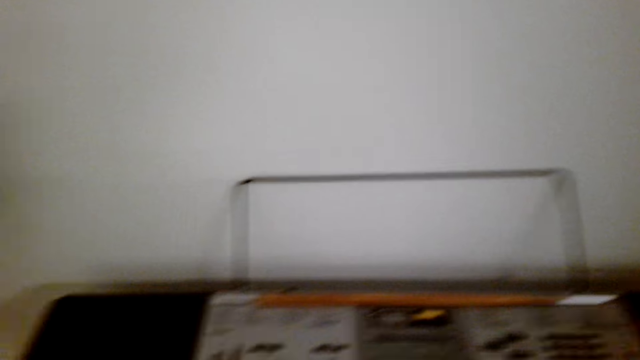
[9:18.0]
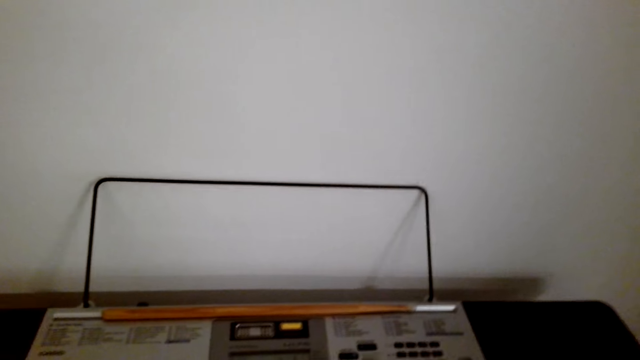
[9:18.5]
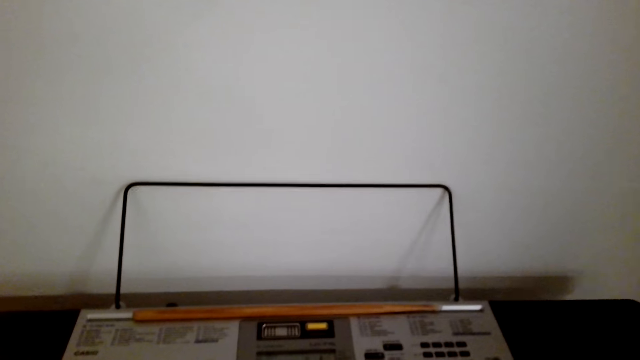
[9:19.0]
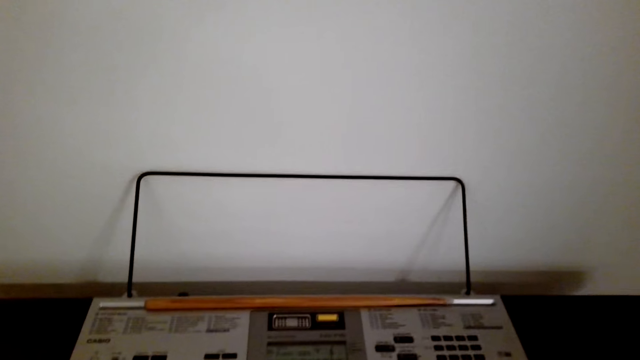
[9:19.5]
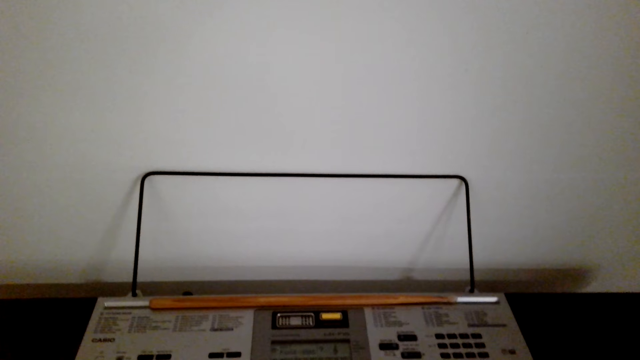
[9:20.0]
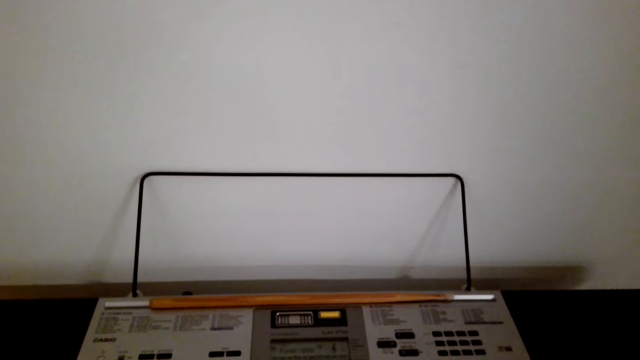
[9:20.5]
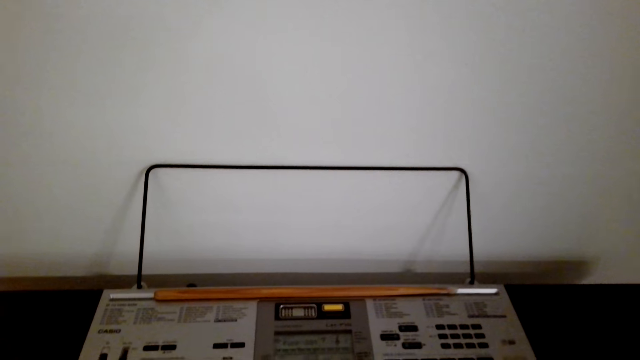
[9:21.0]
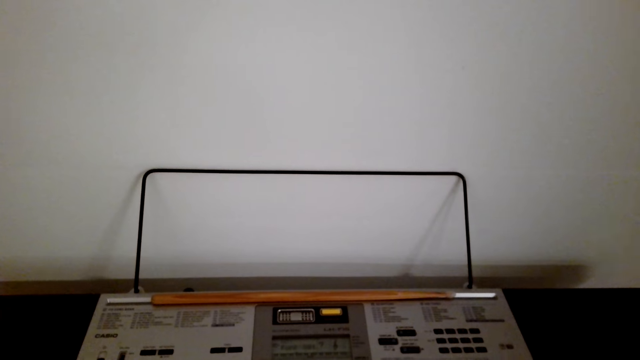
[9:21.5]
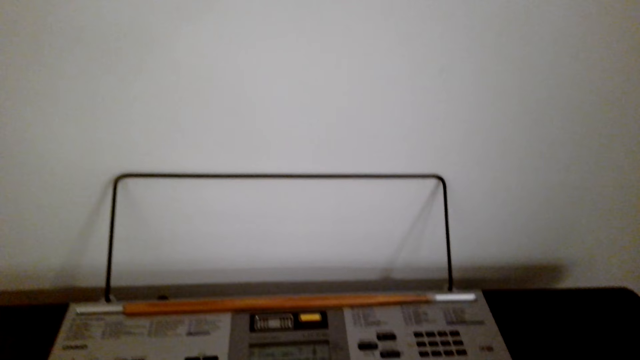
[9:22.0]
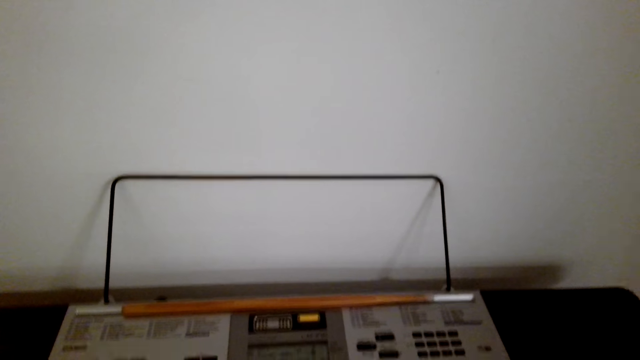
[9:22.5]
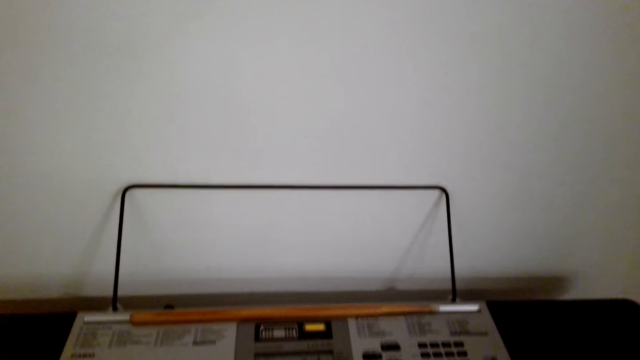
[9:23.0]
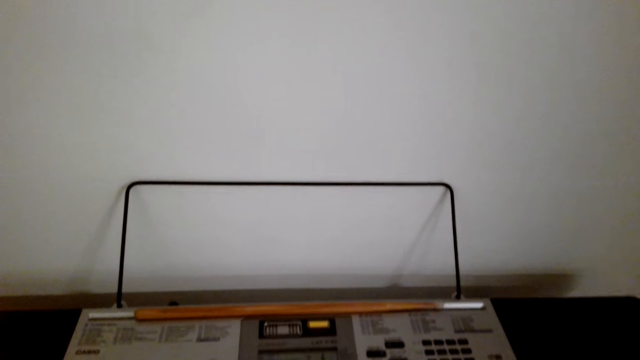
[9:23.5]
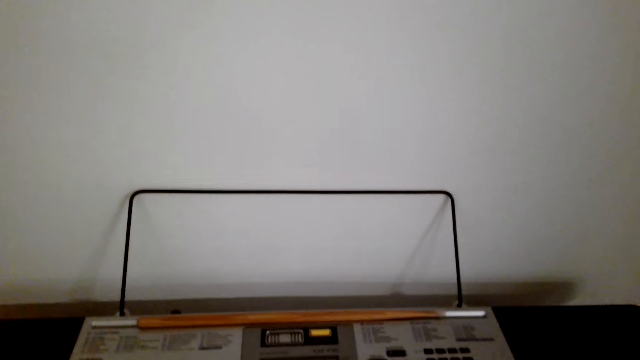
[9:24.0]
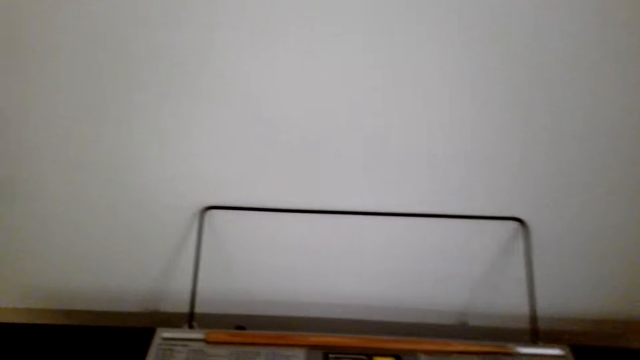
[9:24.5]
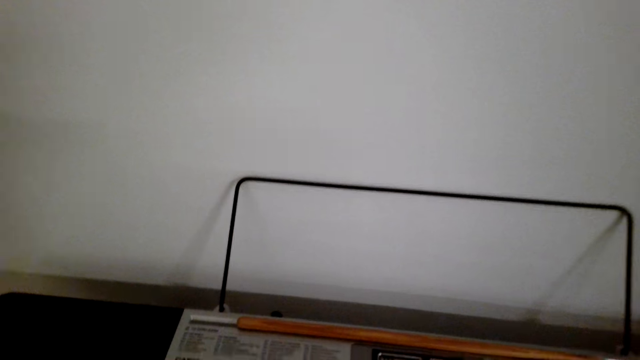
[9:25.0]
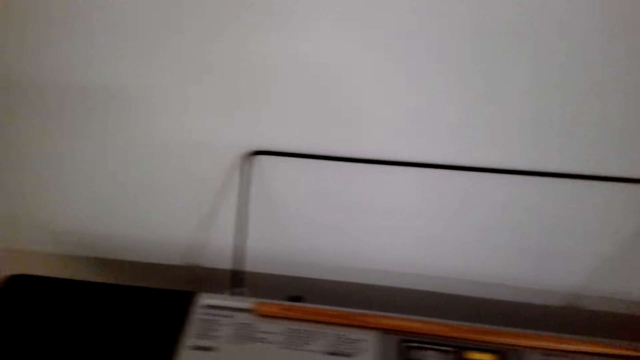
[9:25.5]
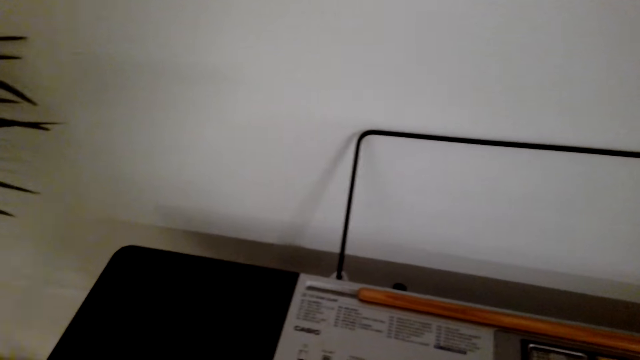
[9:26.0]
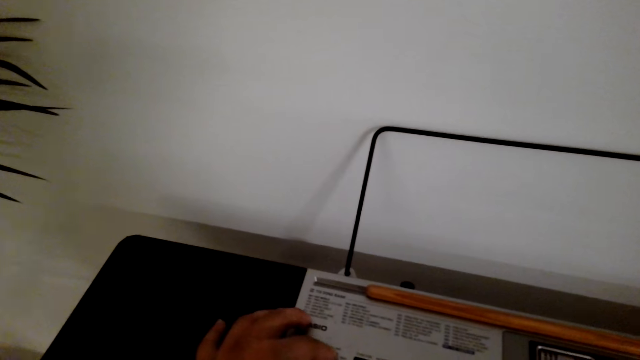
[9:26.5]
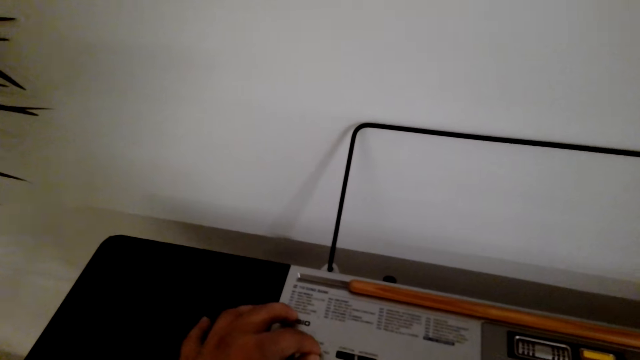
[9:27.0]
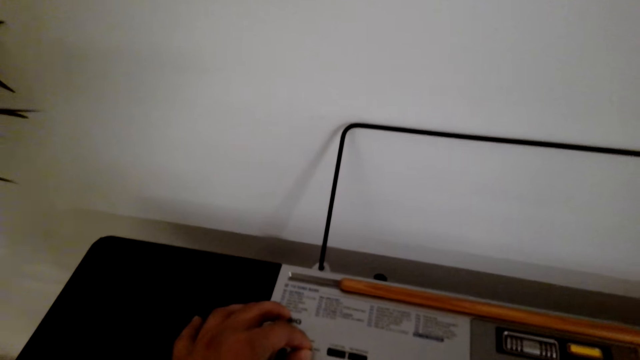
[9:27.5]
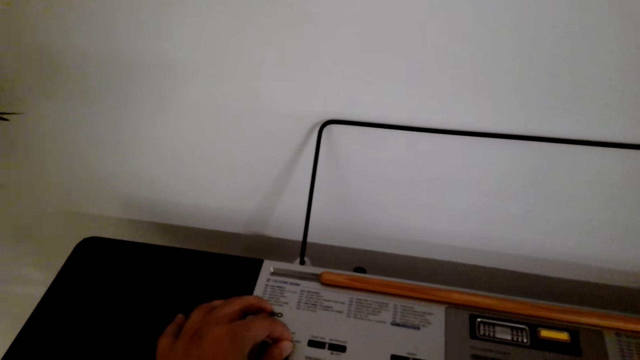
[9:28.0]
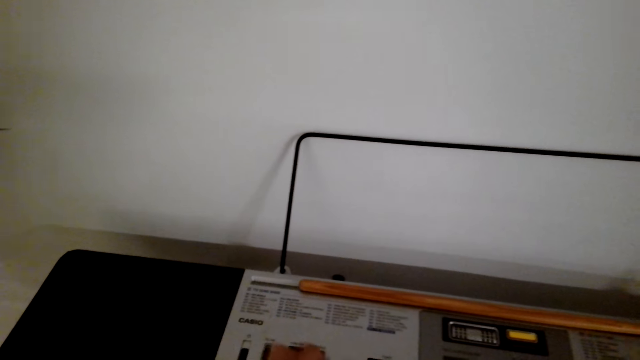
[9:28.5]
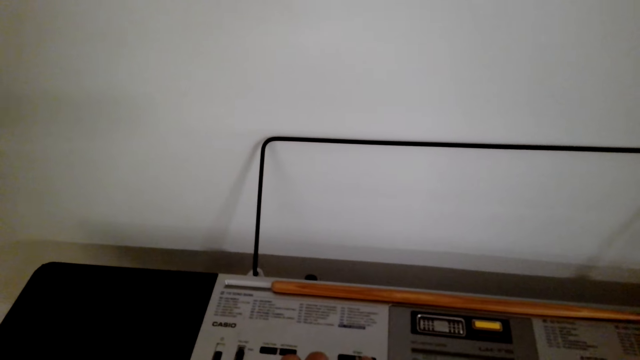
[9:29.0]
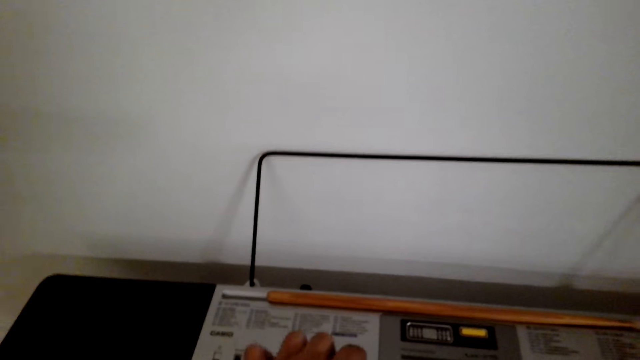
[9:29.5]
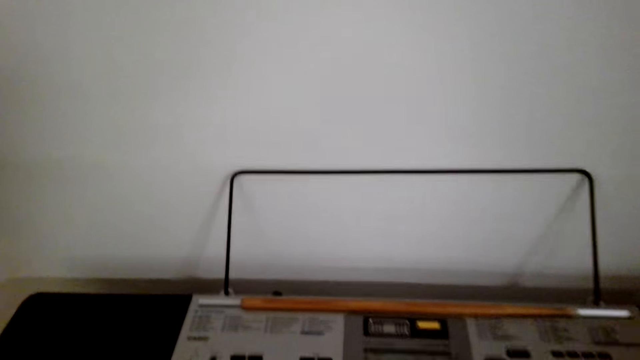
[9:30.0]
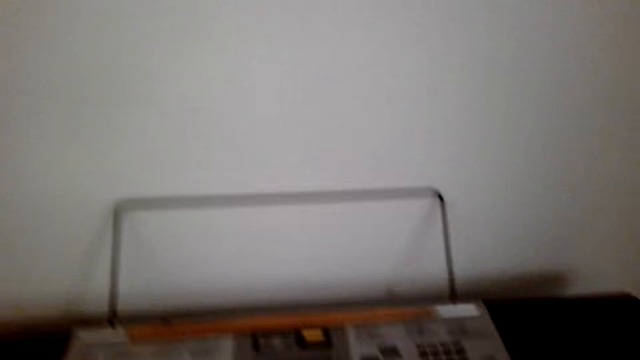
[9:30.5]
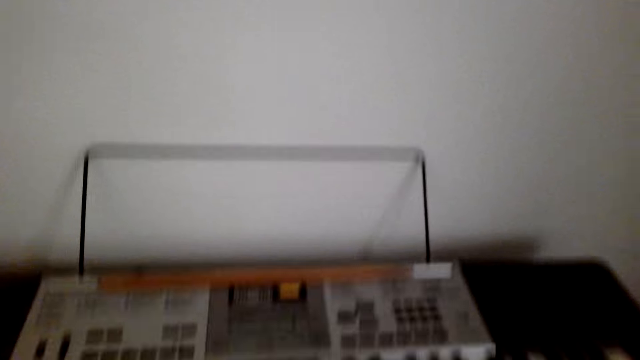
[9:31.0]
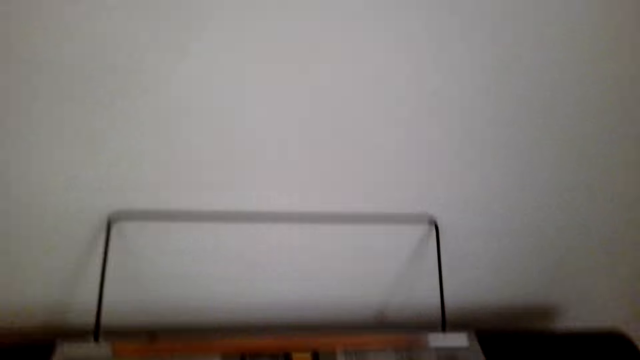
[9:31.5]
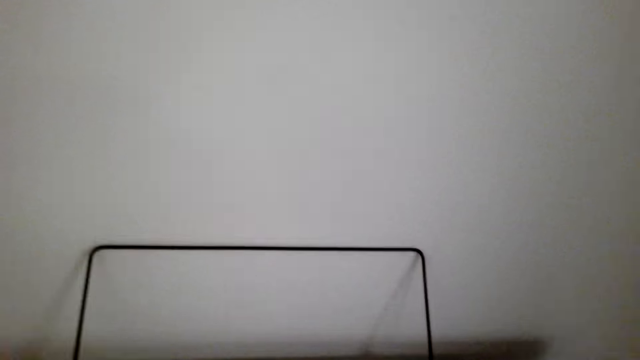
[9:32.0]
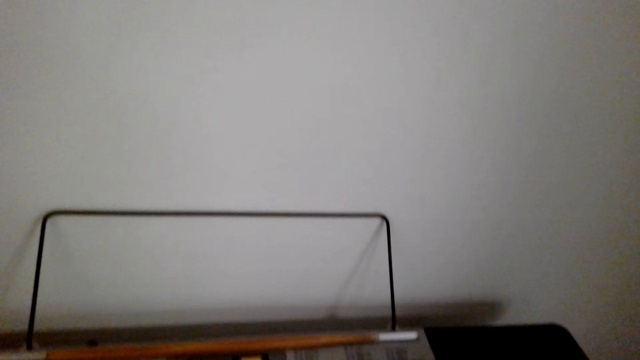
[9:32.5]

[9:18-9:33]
The camera wearer presses piano buttons. They add volume on the piano. They play the piano.

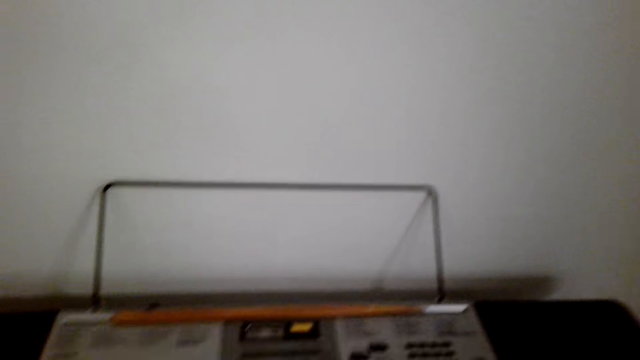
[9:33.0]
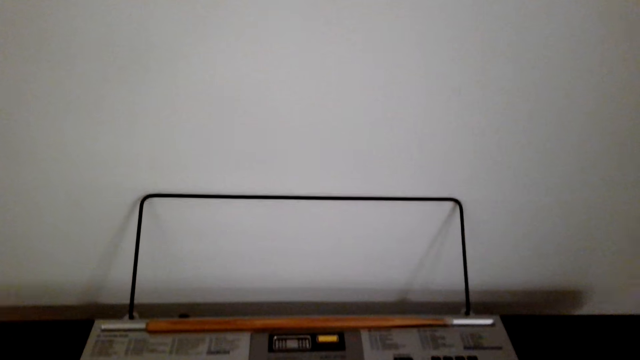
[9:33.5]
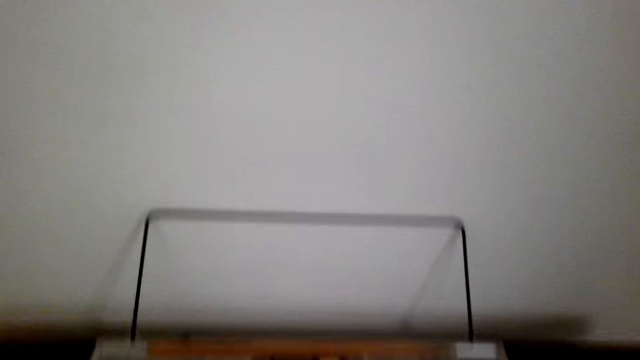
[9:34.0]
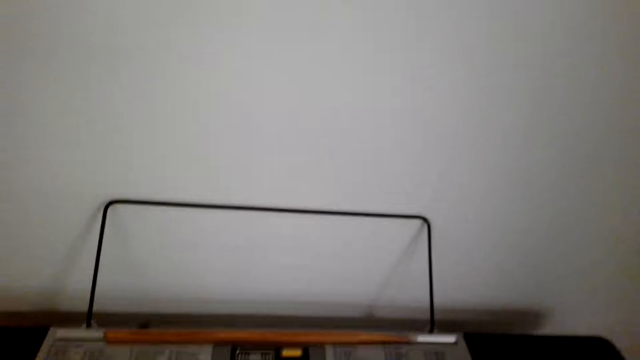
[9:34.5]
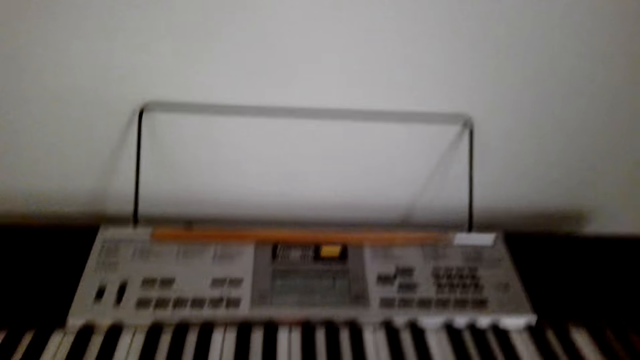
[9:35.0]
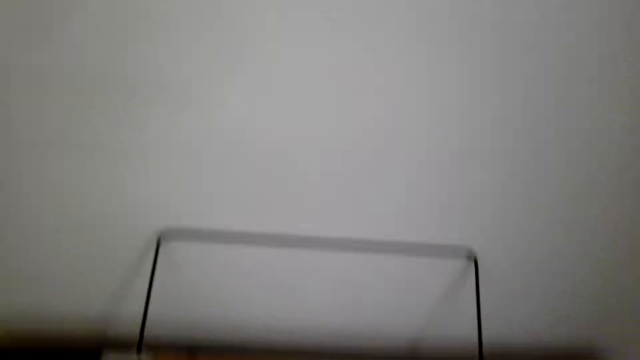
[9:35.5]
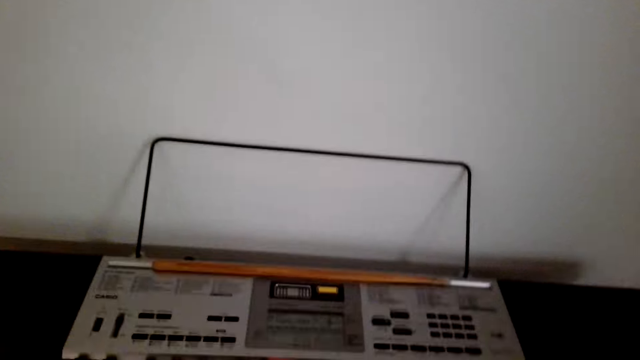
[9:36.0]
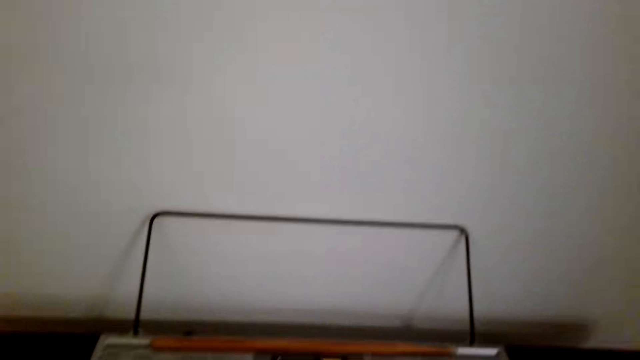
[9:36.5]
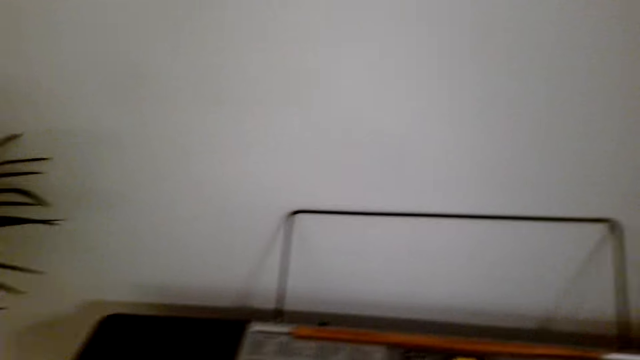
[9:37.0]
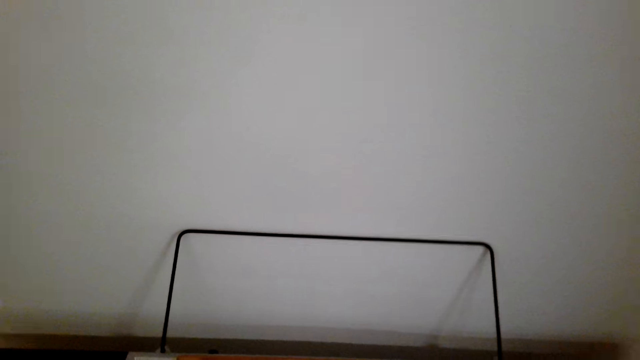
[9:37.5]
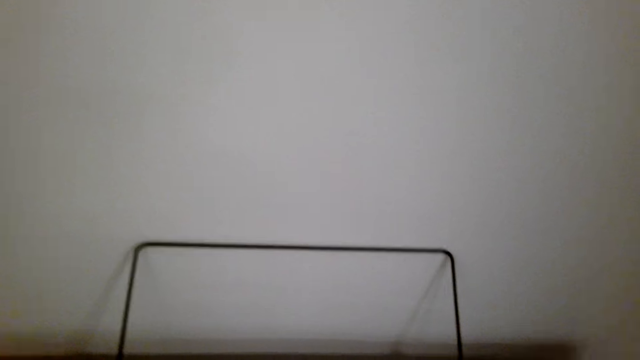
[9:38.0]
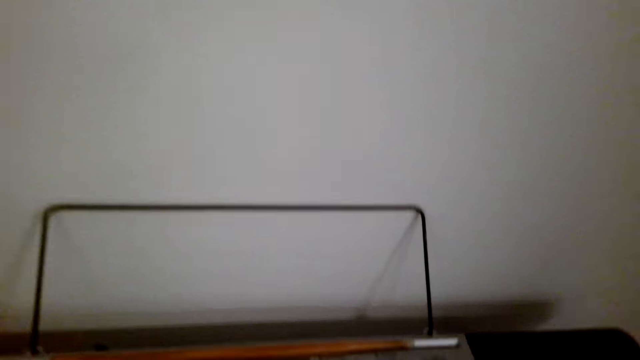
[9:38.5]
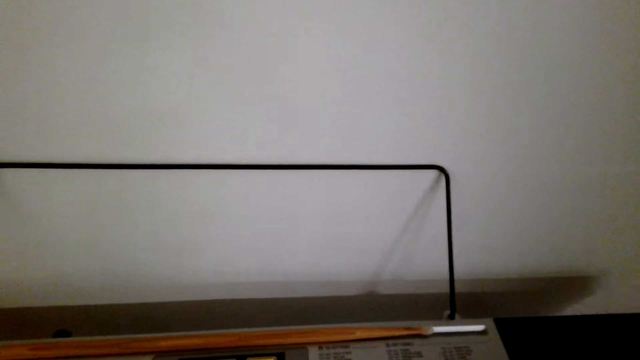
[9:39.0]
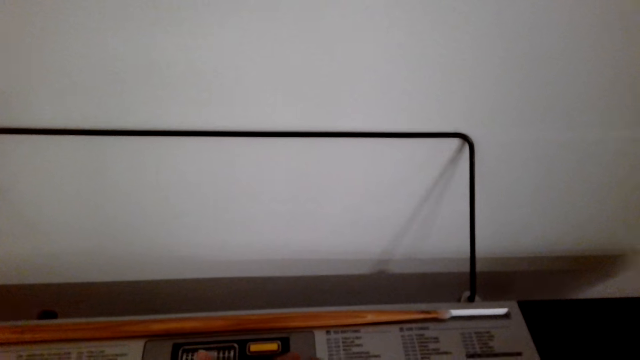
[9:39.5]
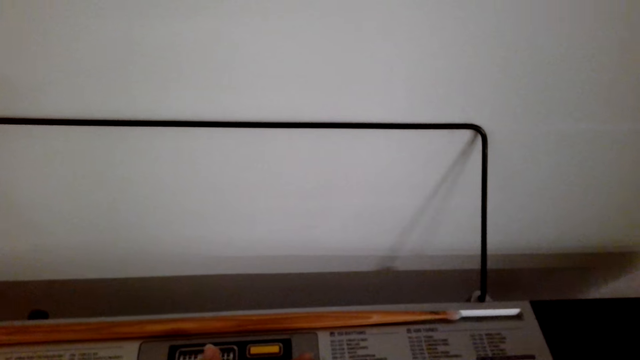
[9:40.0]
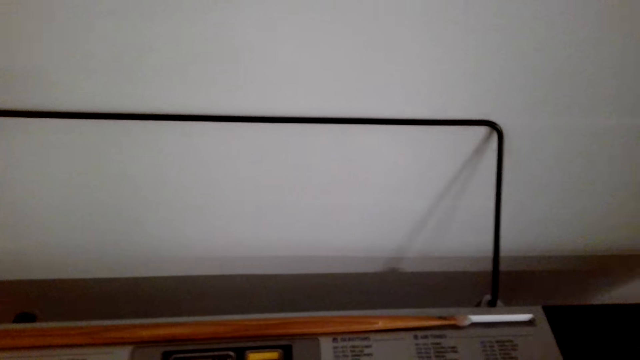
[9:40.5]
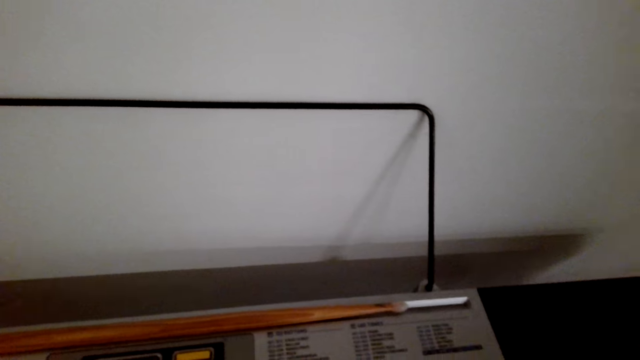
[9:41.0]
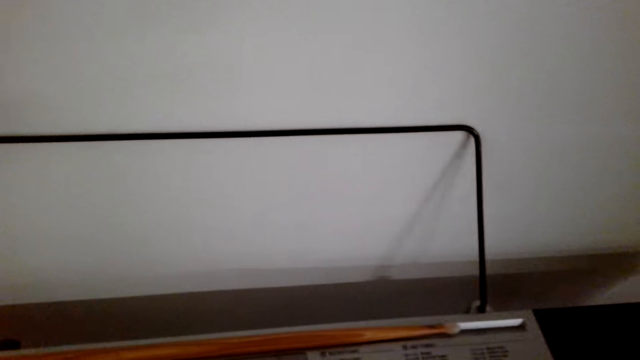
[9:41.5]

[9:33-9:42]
The camera wearer presses piano buttons.
